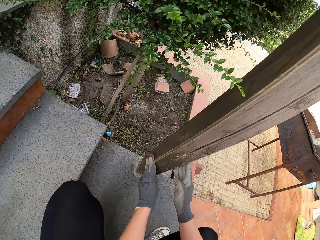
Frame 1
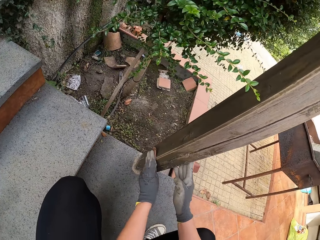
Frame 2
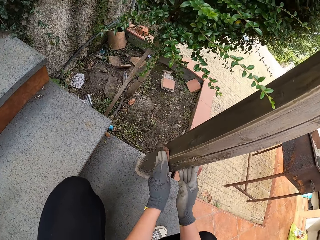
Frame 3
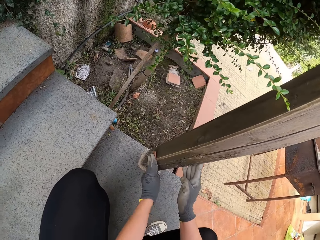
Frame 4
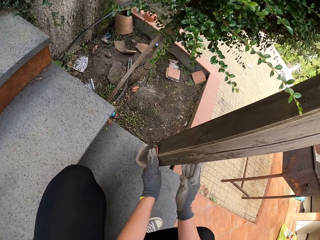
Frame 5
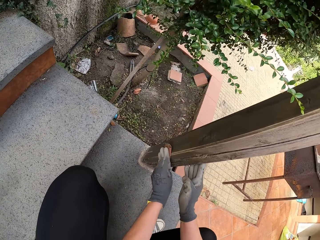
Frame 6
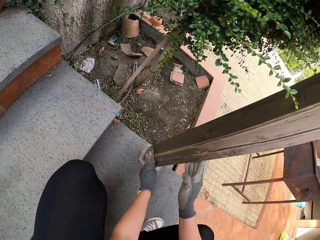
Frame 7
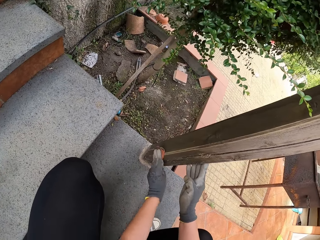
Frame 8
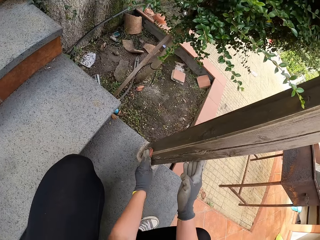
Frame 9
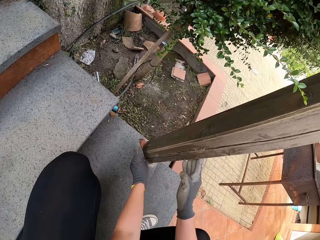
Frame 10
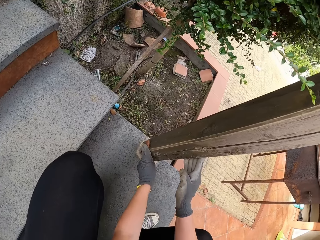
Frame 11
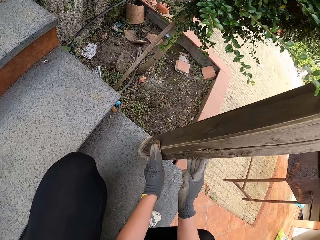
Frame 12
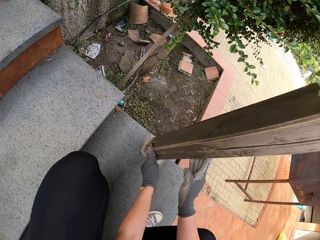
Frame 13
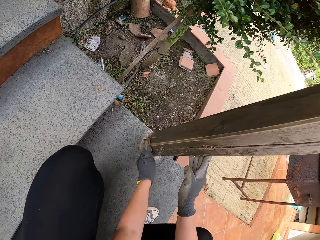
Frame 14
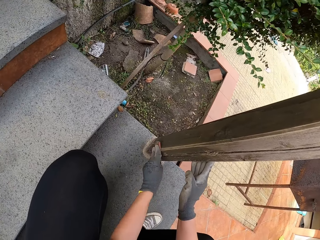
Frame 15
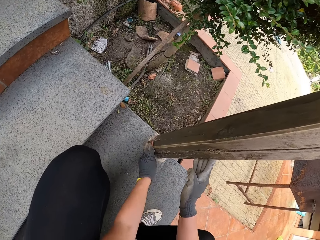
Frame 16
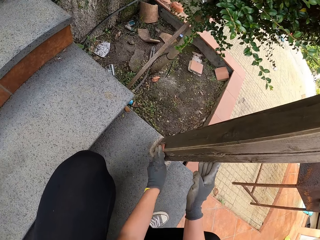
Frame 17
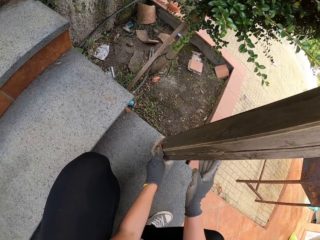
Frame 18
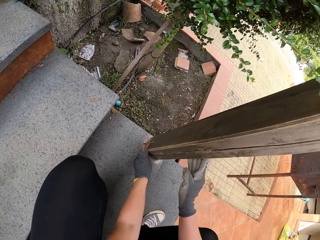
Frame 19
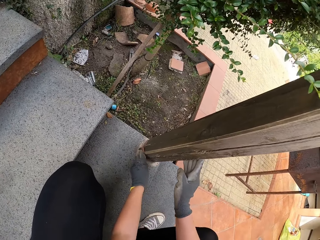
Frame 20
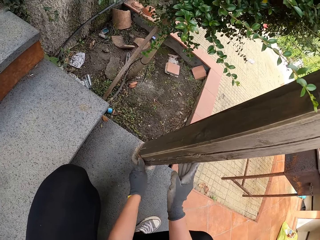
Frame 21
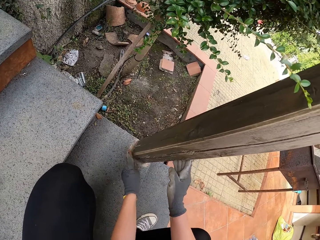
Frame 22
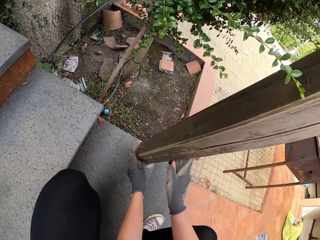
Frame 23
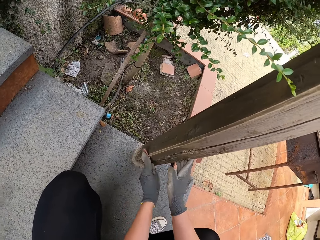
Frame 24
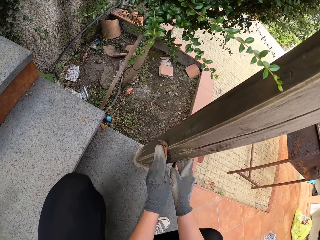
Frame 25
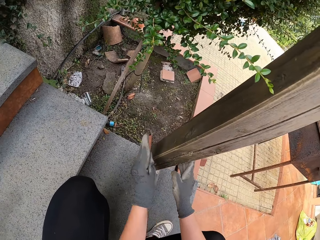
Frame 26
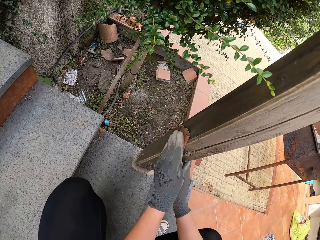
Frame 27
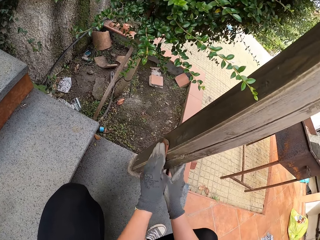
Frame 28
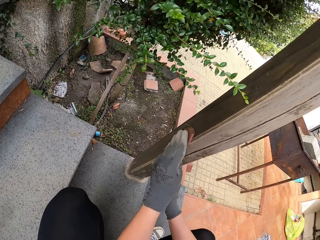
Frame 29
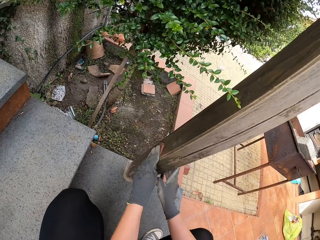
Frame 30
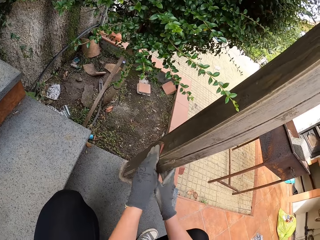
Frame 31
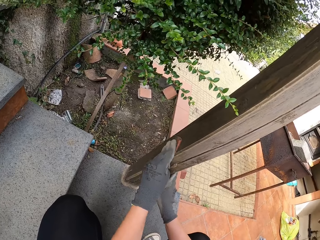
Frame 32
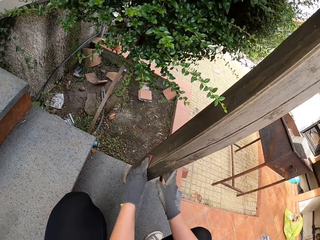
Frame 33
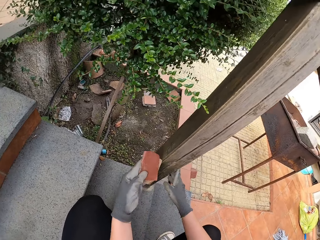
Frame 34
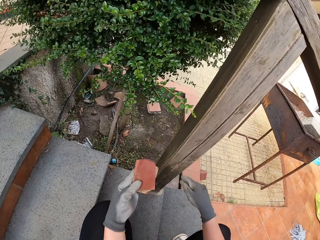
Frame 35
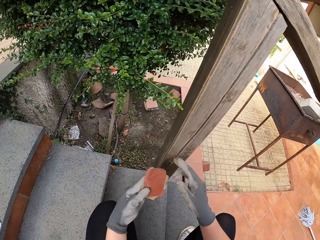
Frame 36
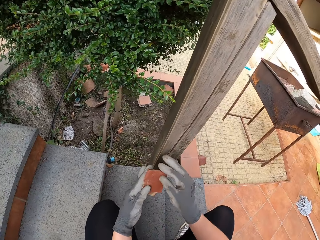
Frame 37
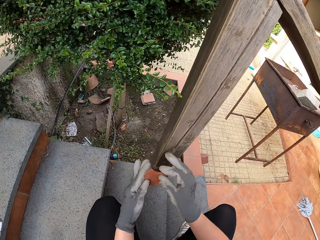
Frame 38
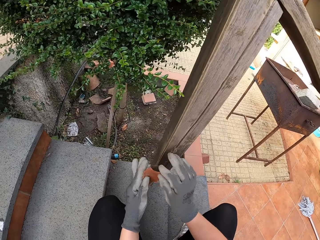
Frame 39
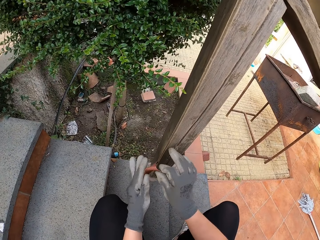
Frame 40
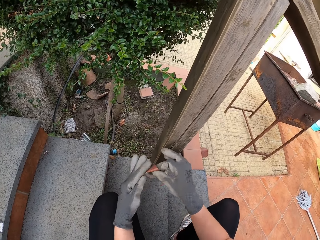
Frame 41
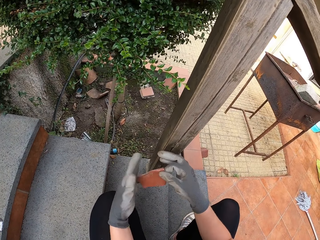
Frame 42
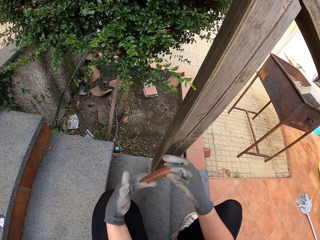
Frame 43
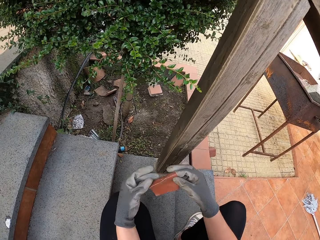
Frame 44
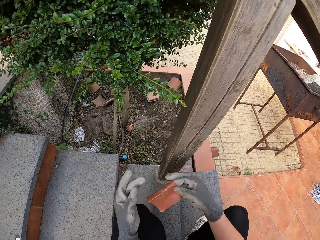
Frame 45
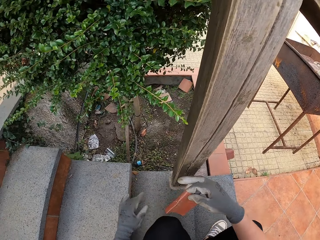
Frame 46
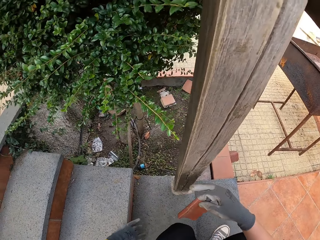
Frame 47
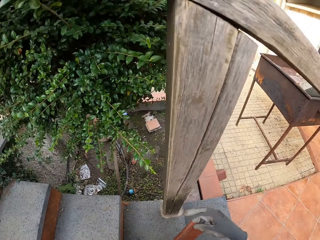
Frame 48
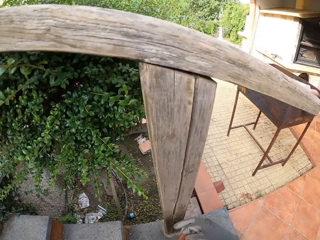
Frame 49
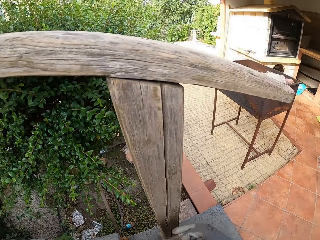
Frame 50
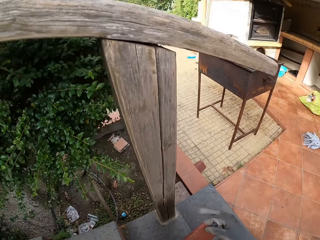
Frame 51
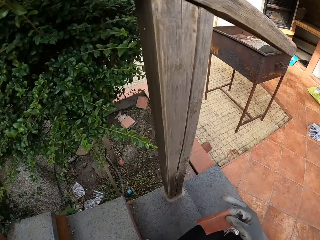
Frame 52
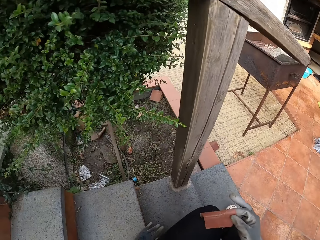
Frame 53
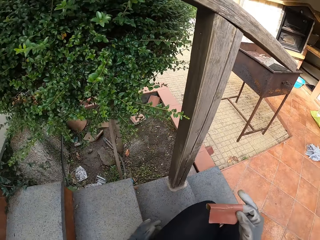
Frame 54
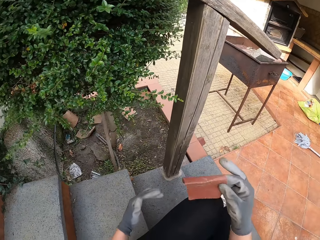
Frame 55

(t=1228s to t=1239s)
The camera wearer holds the sandpaper with both hands.

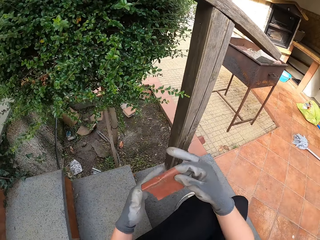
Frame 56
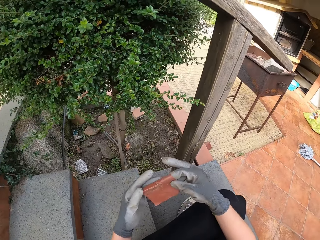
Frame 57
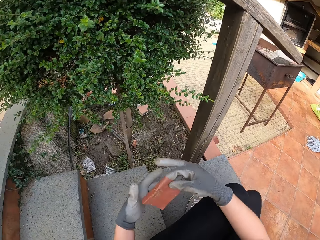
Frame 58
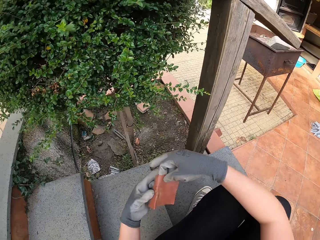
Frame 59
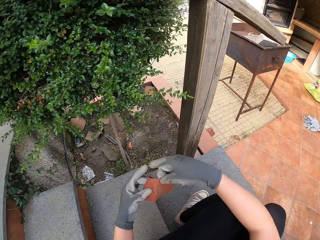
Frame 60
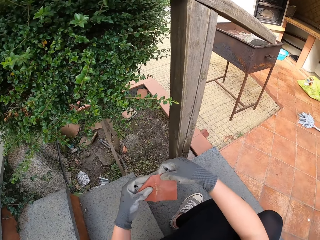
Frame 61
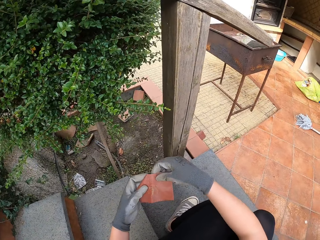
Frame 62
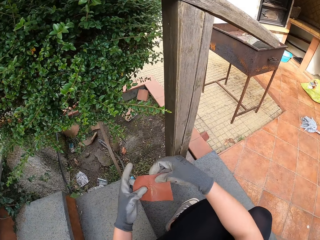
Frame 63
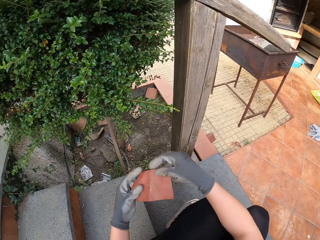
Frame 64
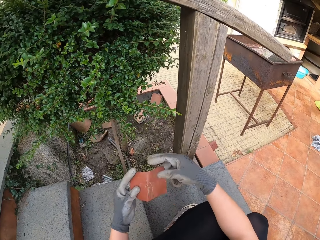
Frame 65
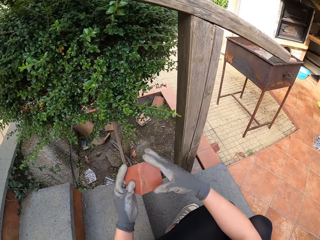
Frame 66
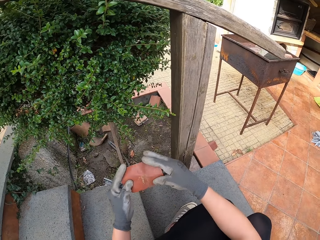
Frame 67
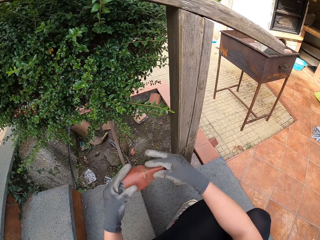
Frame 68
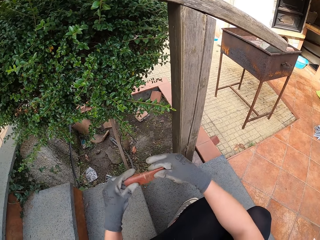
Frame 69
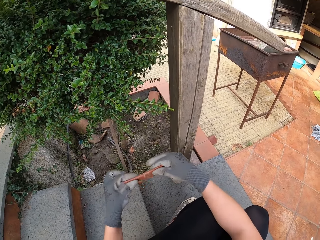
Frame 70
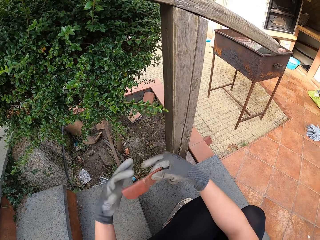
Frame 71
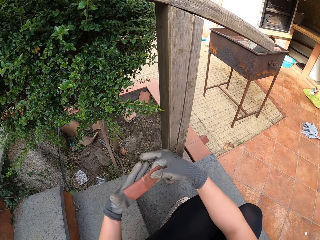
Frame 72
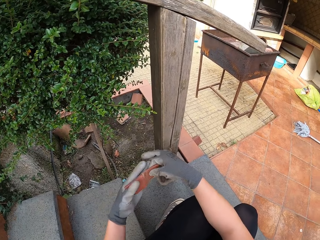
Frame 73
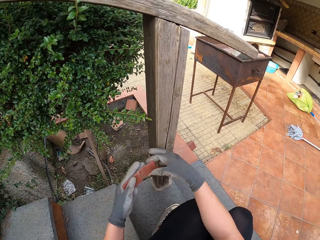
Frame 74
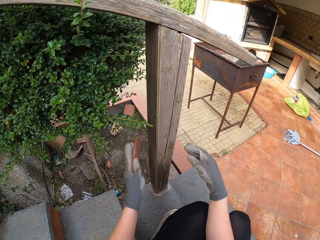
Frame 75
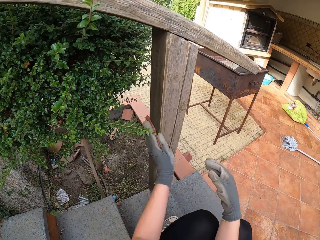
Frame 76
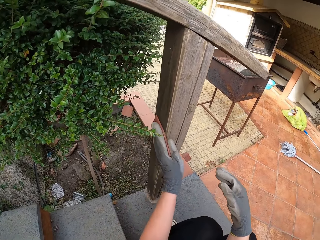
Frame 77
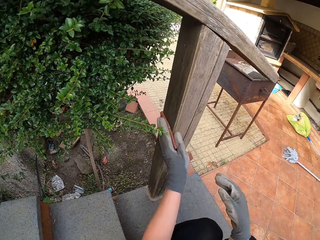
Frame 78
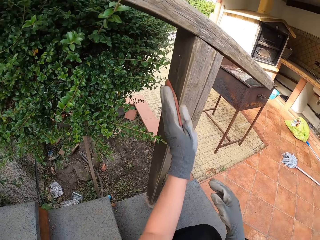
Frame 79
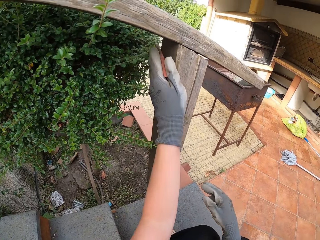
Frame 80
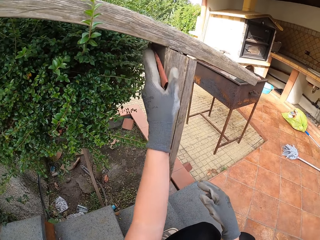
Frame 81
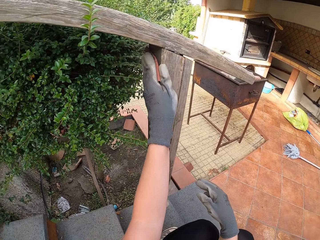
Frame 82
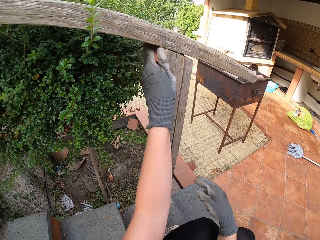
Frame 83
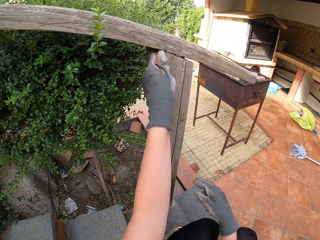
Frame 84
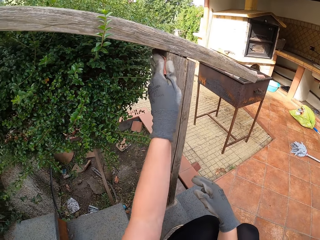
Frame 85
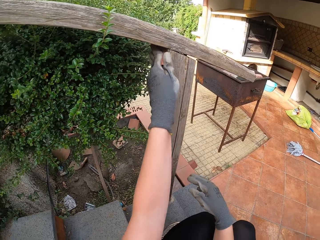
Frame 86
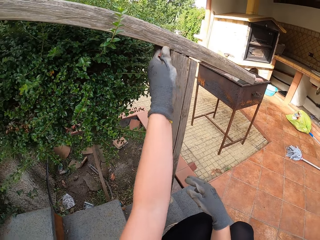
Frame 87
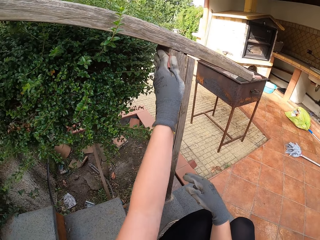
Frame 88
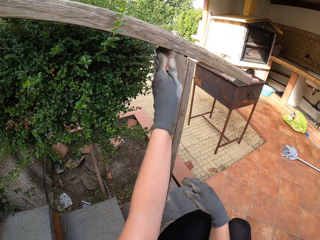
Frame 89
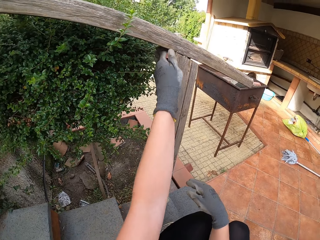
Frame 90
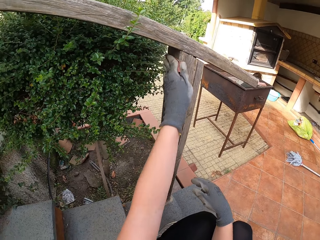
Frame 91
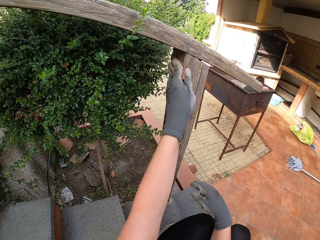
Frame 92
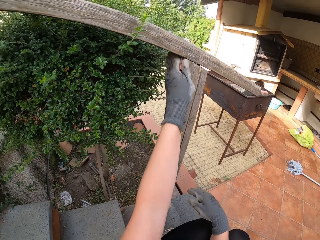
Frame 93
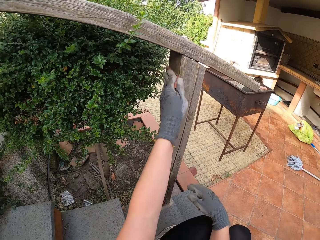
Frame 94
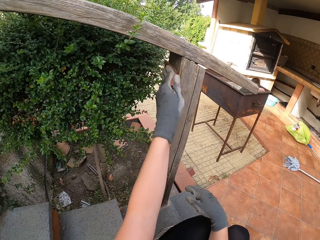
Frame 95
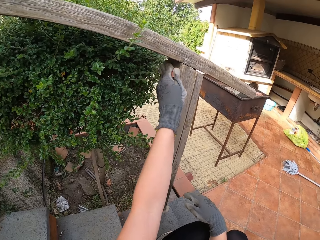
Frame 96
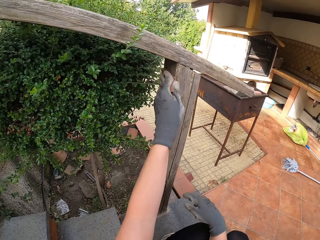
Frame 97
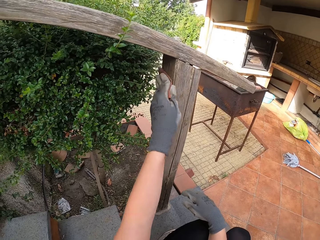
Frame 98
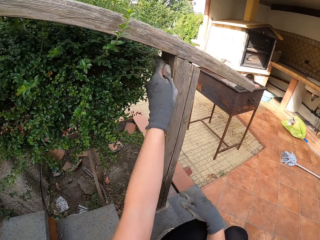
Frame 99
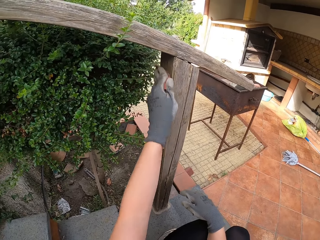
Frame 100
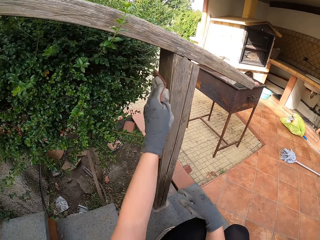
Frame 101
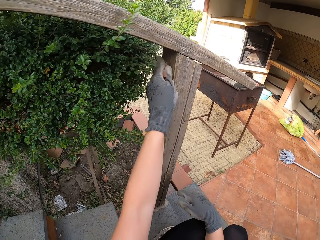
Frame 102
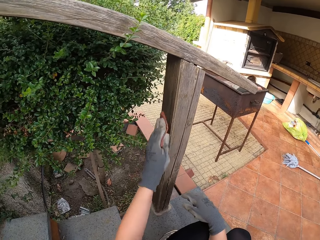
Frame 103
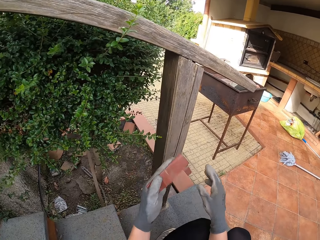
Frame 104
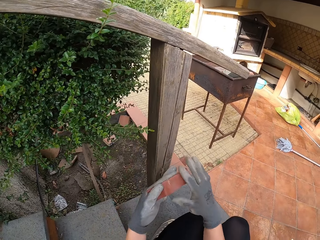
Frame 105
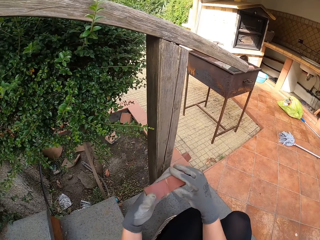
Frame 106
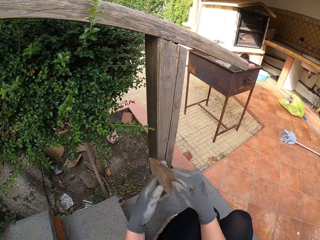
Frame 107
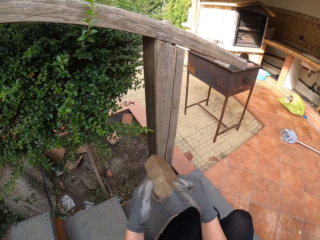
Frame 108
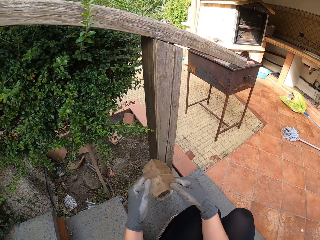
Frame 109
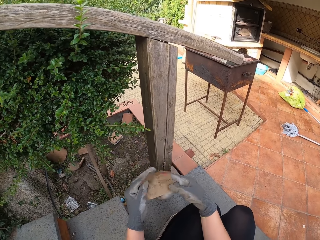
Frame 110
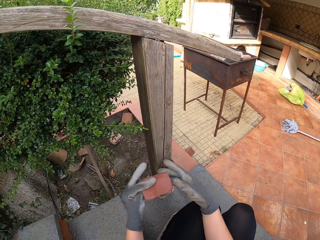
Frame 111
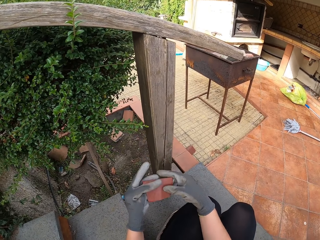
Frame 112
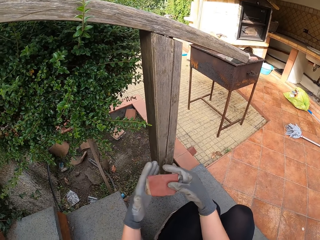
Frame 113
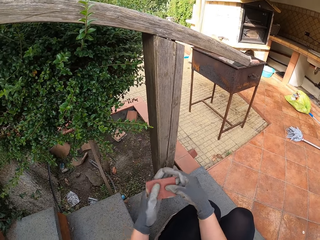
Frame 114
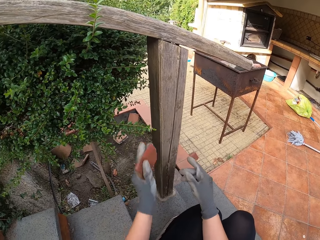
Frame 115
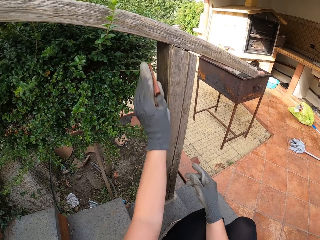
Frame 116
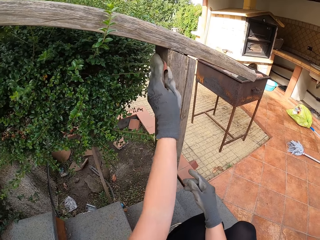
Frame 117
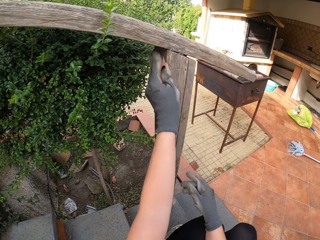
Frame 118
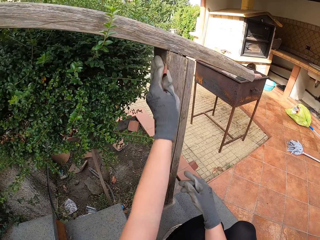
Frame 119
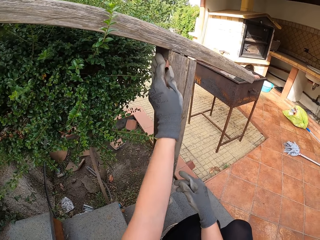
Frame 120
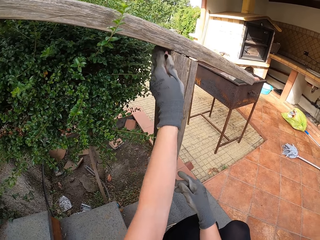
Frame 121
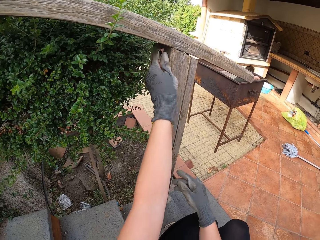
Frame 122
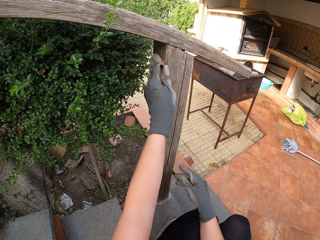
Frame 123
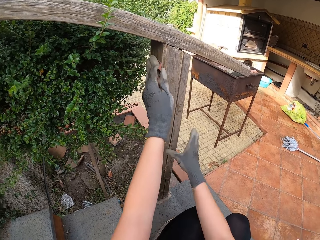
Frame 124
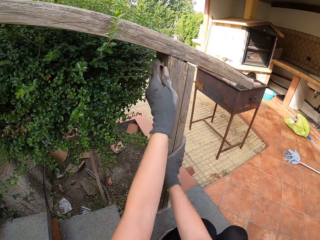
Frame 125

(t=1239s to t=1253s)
The camera wearer sits on the stairs. They stretch the sandpaper, fold the sandpaper and hold the sandpaper. They scrub the staircase handle or wooden rail with the sandpaper. They open the sandpaper. They hold the sandpaper with both hands. They hold the sandpaper. They smoothen the wooden rail.
